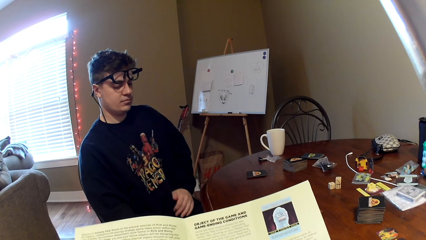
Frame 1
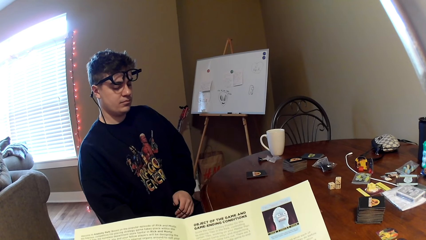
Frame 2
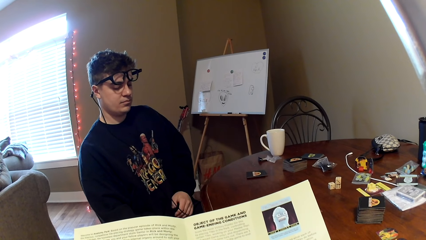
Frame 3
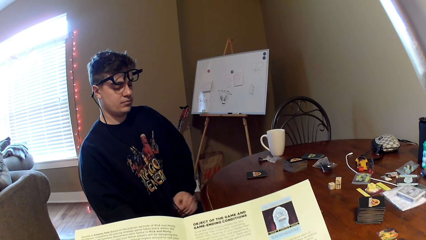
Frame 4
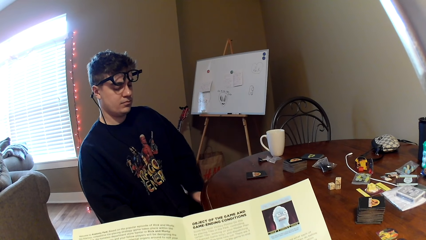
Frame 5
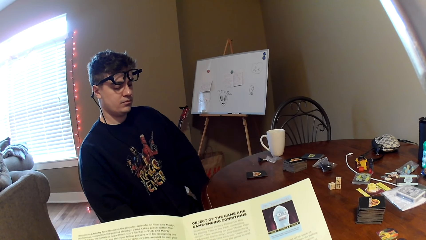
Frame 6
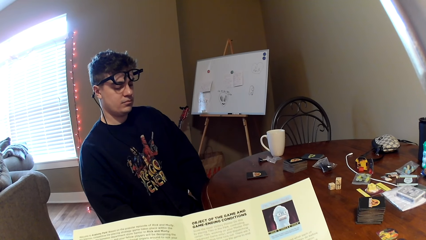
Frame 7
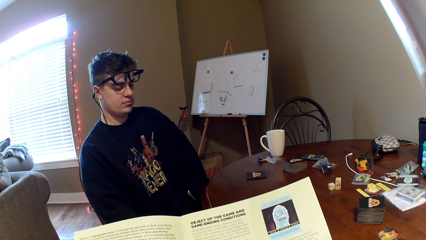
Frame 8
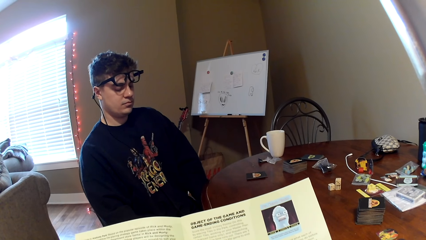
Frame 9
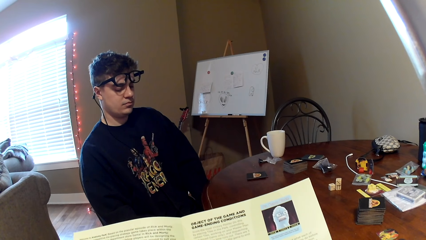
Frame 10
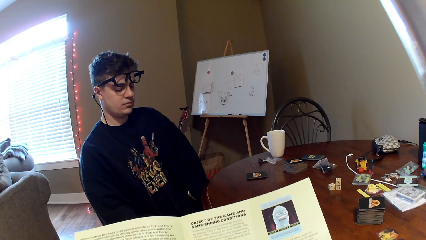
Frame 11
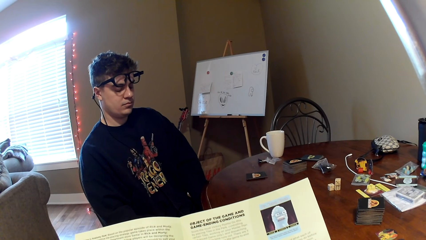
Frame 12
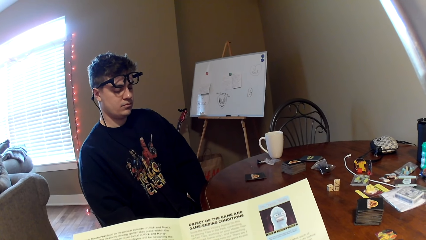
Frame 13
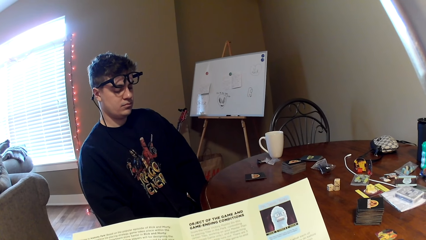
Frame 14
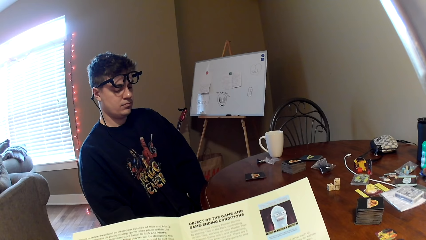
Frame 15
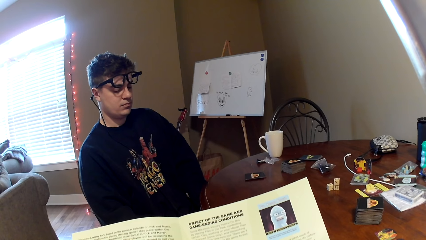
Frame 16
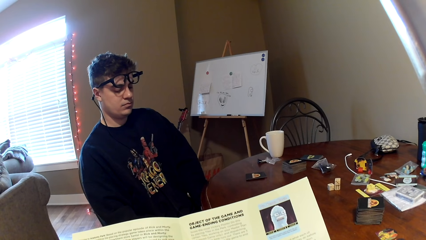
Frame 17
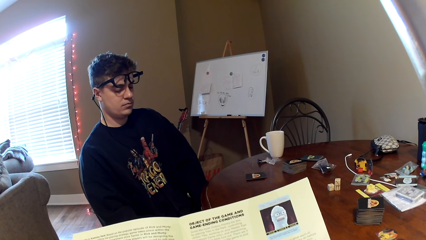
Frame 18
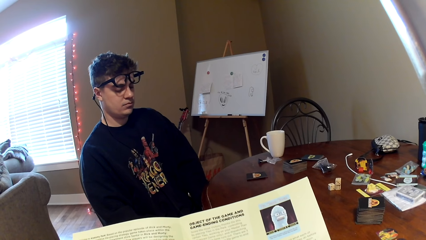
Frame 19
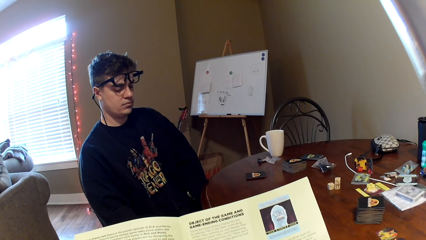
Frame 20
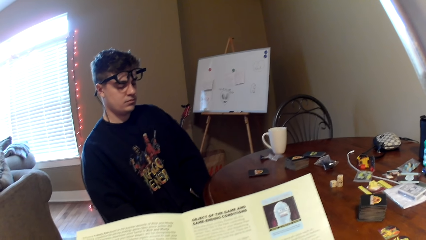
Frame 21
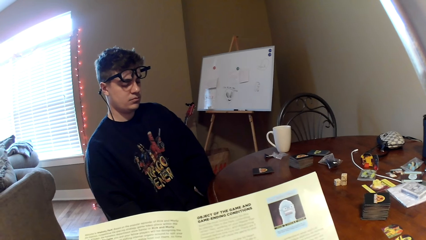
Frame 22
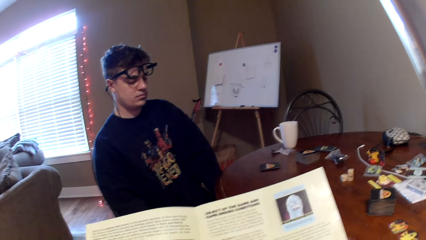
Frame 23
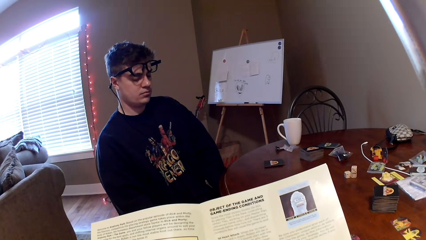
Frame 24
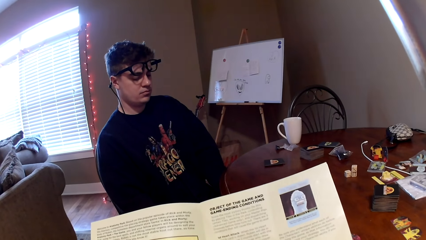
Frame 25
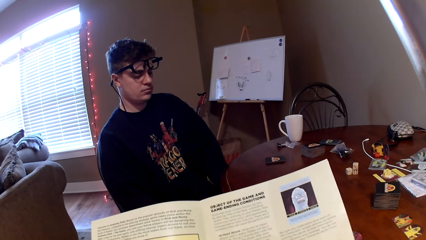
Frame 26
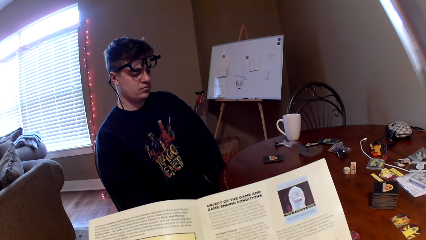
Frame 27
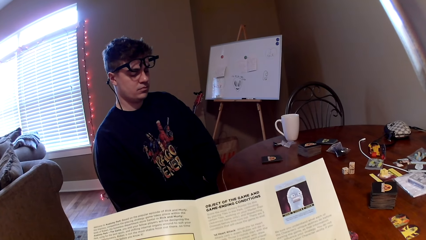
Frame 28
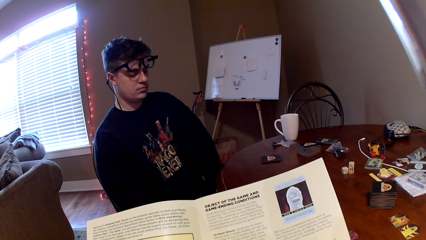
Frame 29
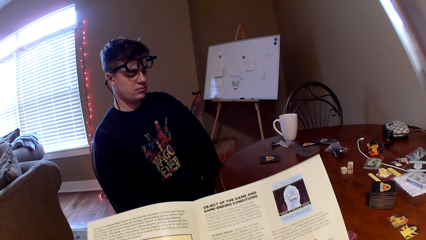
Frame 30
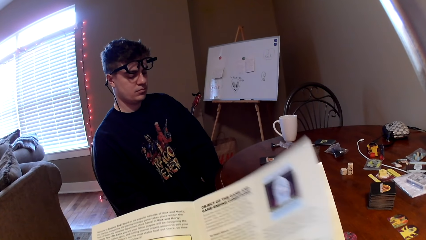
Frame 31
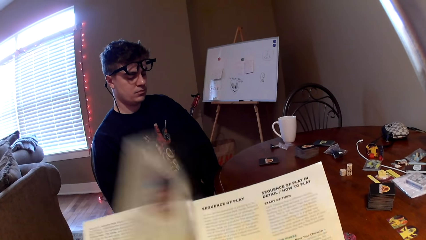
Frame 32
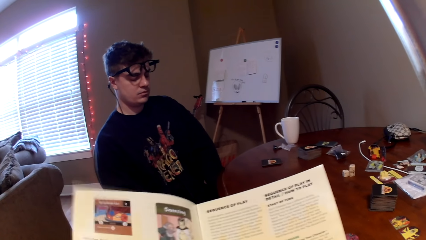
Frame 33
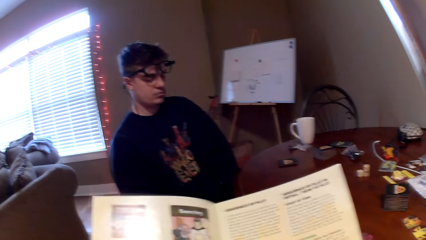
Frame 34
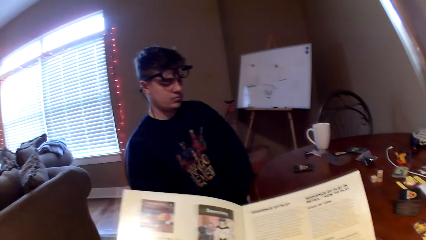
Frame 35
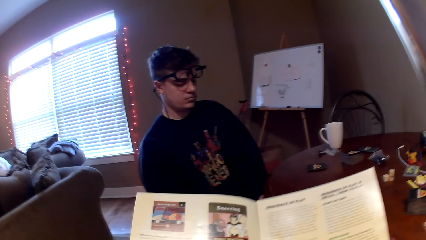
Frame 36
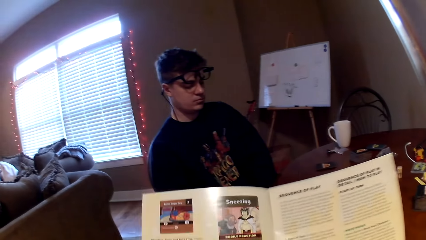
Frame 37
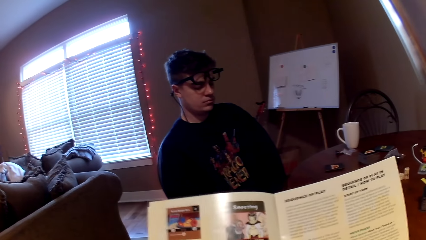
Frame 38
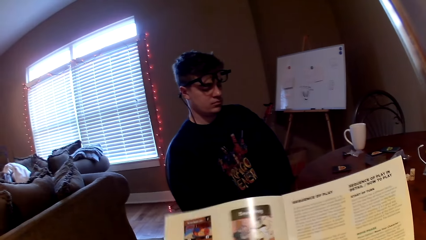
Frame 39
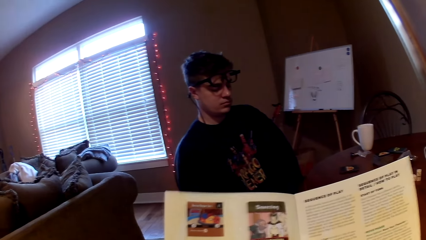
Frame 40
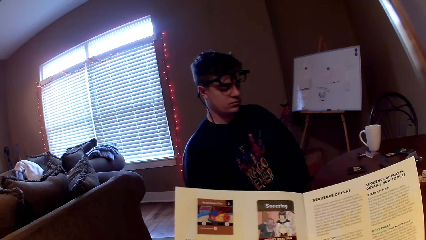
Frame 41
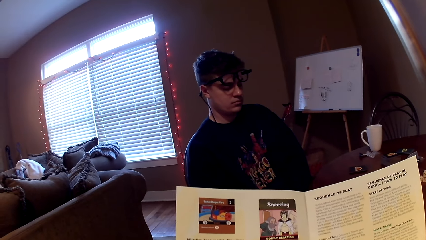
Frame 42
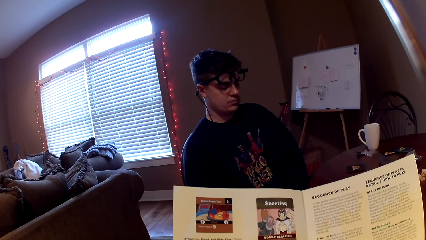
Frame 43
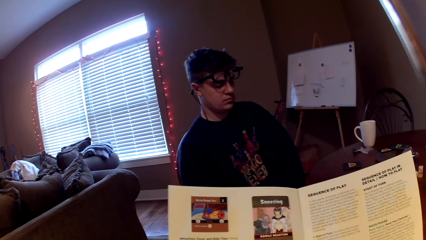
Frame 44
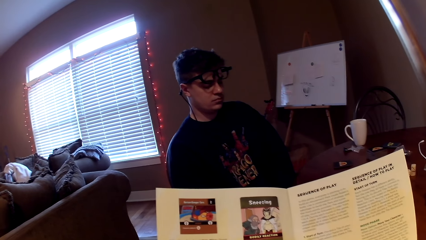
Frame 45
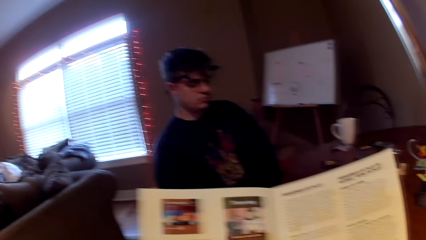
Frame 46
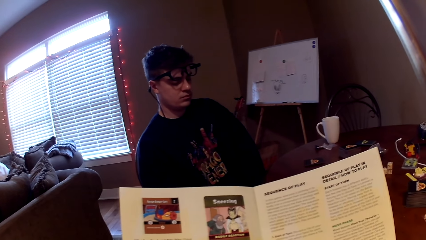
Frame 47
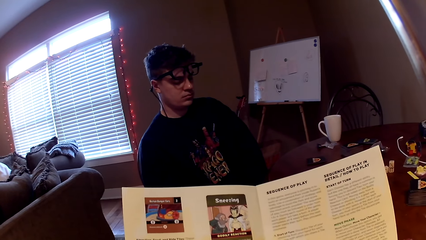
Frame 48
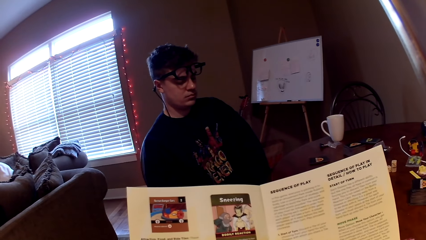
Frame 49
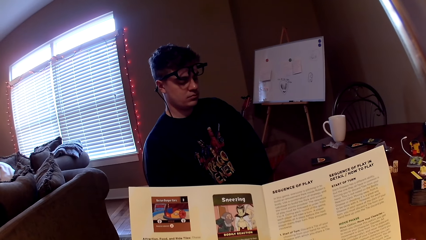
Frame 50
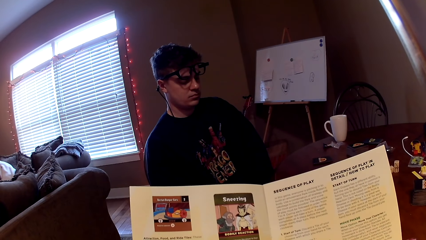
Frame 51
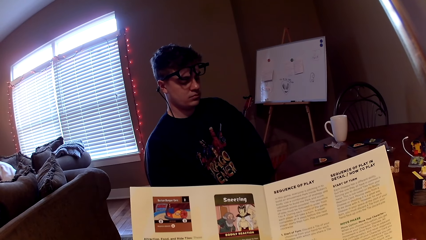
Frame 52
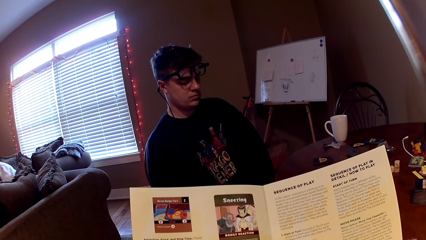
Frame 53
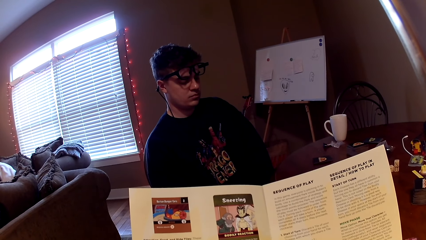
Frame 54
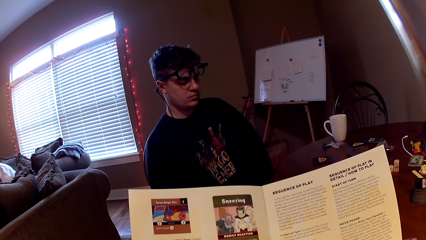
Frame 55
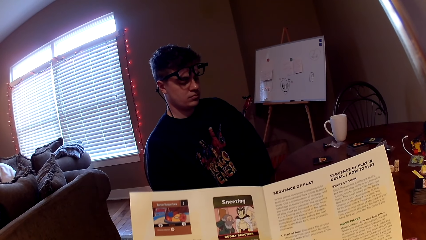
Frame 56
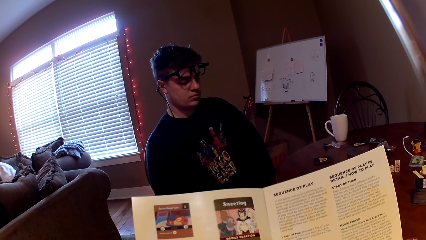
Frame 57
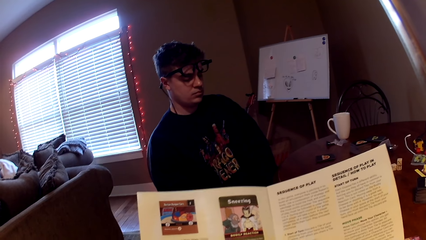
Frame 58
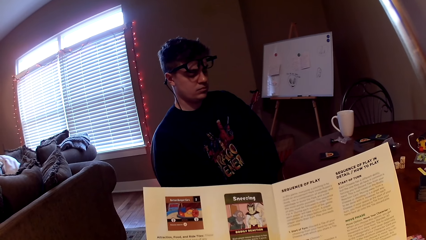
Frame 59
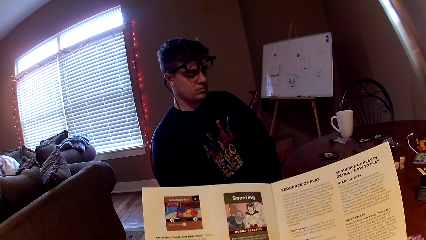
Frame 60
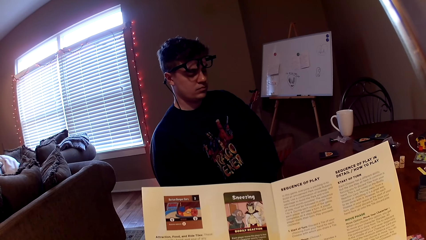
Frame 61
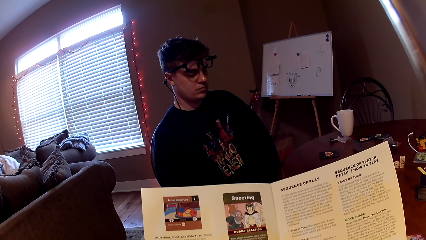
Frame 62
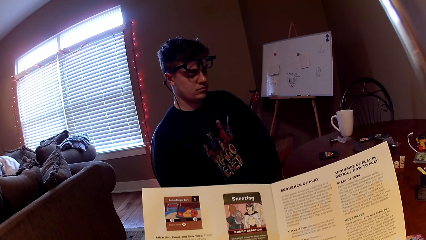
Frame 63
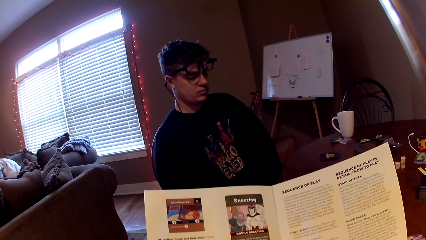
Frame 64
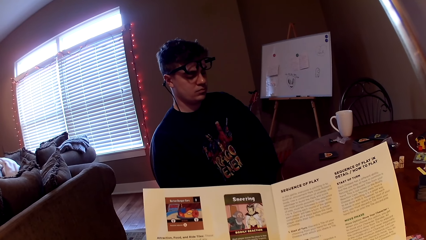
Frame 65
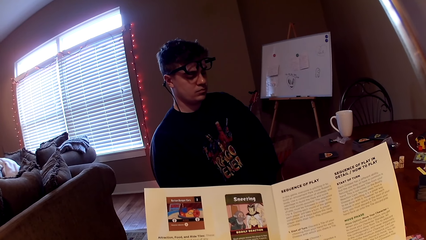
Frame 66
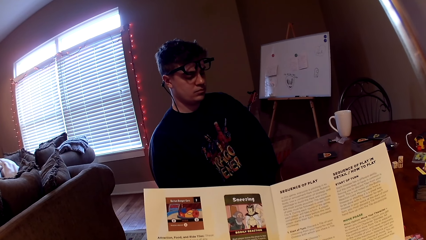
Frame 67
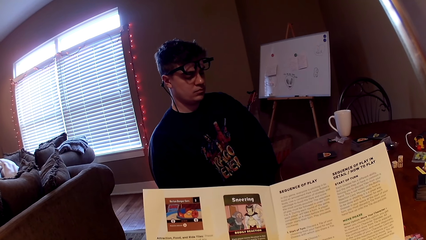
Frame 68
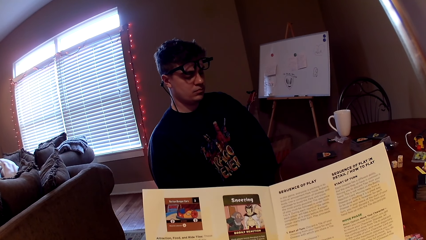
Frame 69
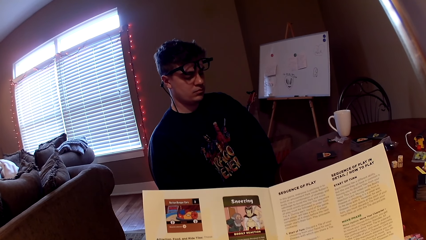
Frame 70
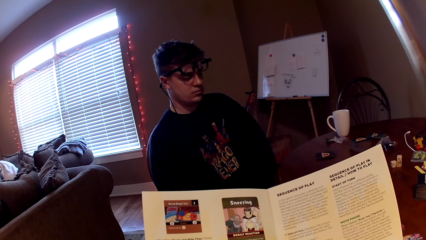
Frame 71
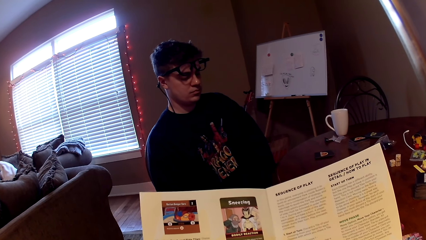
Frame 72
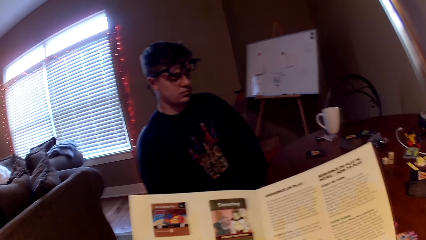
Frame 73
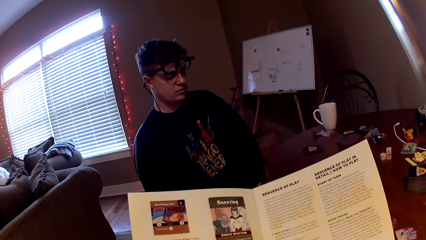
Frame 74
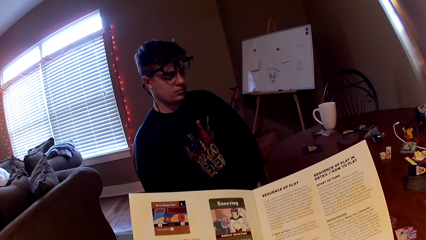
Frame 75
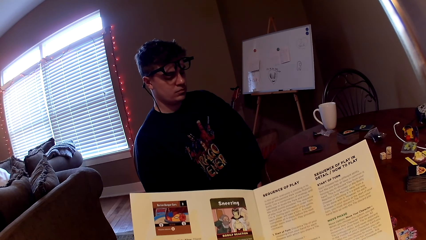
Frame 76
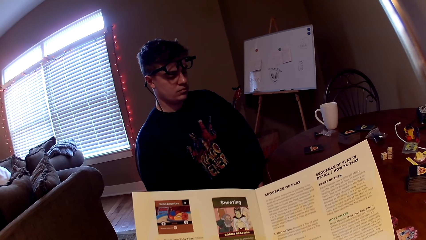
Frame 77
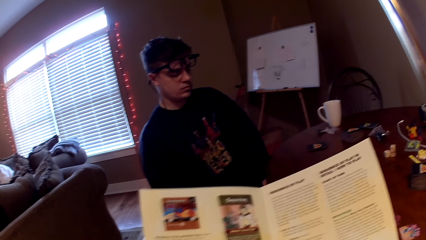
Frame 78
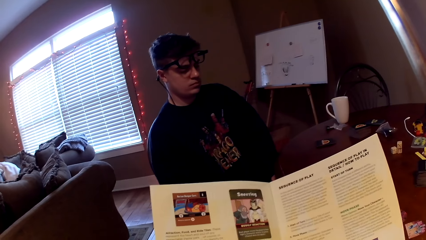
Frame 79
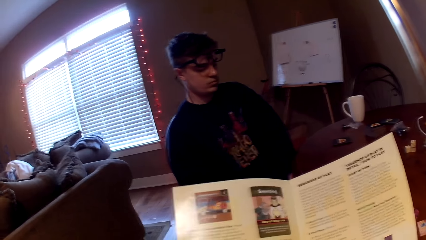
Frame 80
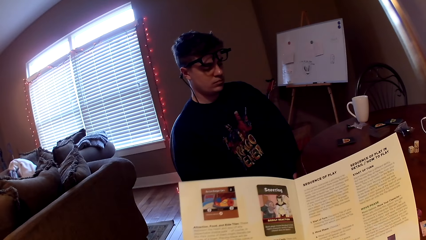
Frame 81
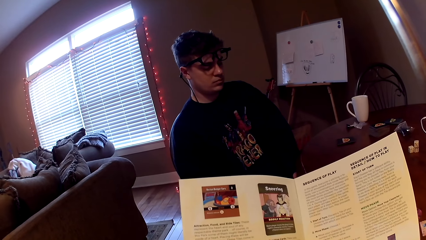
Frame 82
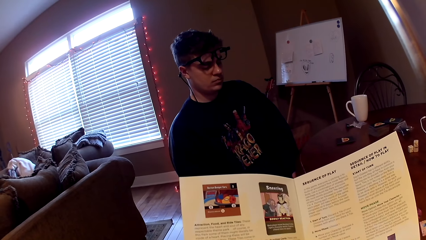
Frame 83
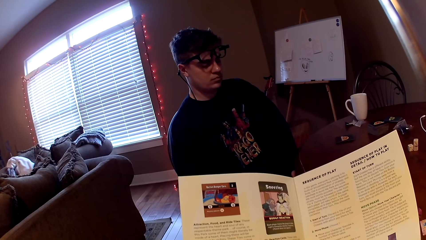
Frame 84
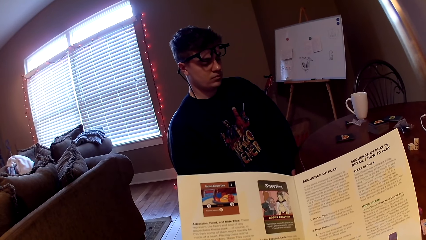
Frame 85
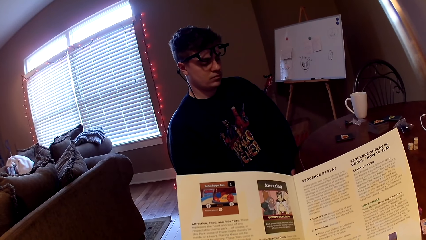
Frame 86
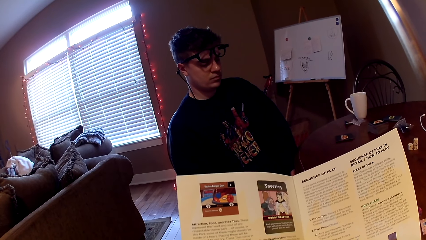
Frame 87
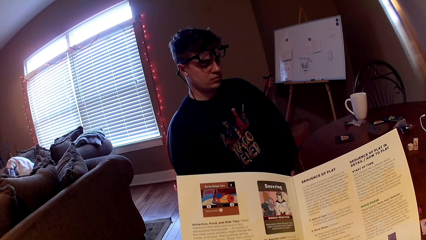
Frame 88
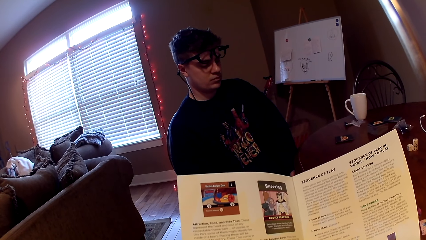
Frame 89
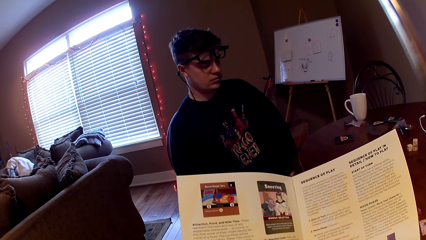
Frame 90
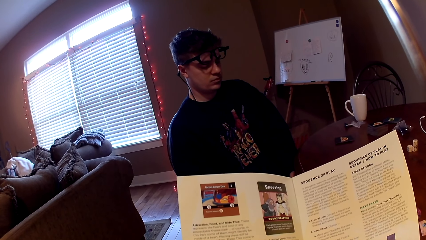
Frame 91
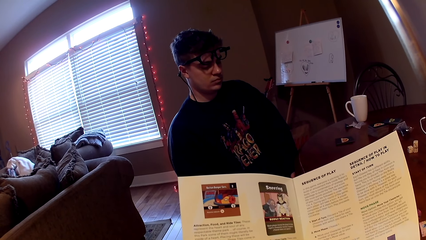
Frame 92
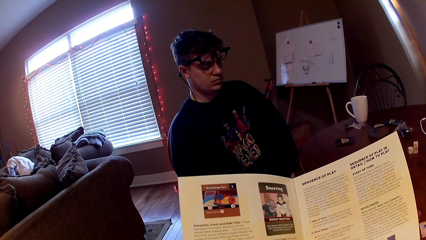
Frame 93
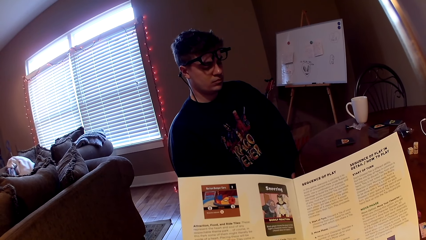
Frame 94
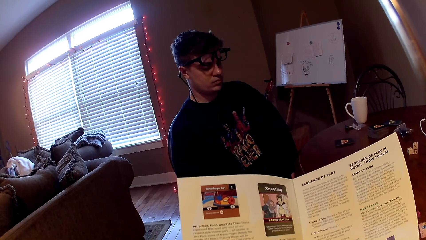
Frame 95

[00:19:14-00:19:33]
The camera wearer reads a magazine. They turn the page of the magazine. They read the magazine.
